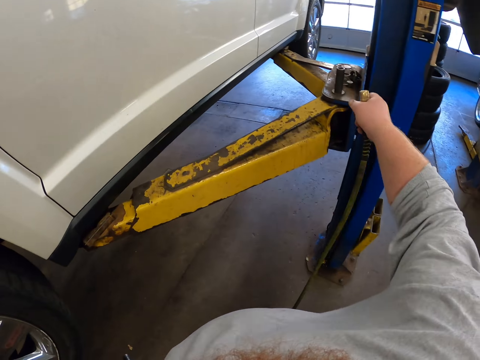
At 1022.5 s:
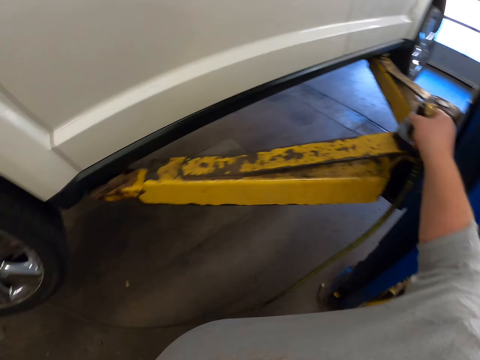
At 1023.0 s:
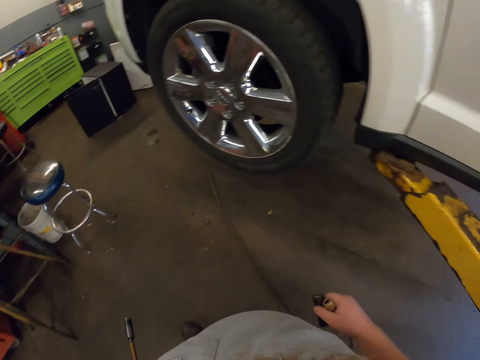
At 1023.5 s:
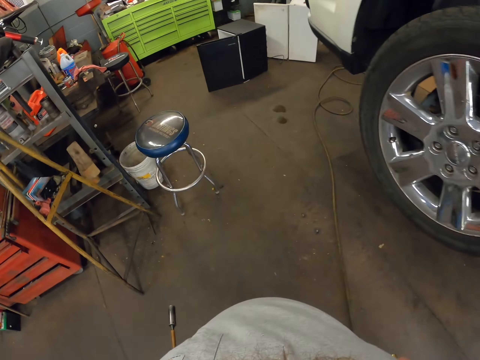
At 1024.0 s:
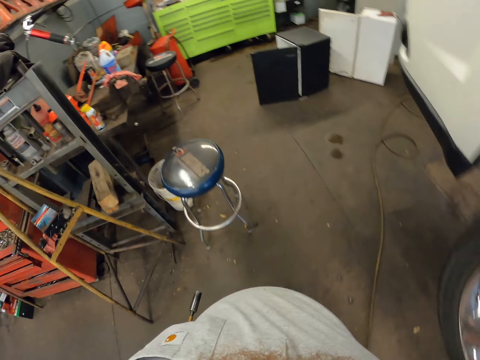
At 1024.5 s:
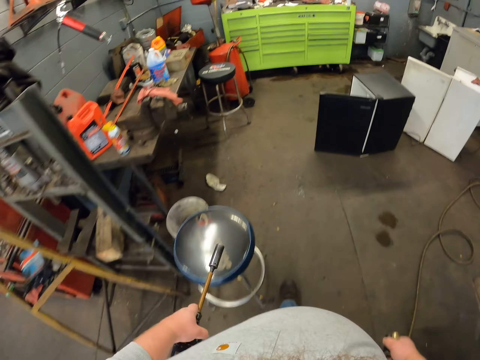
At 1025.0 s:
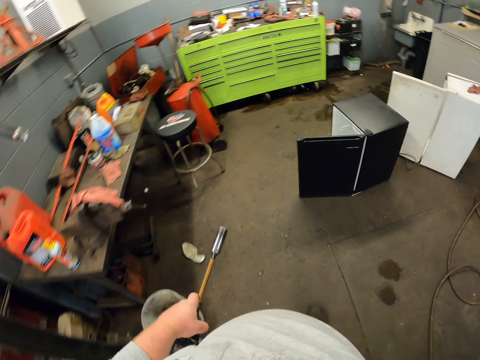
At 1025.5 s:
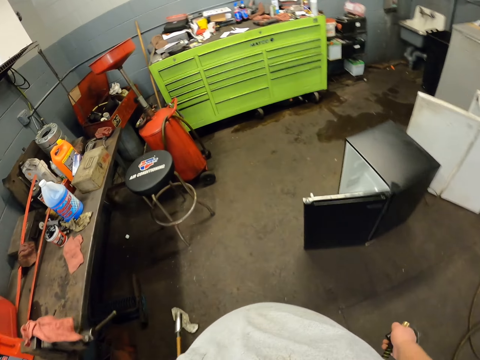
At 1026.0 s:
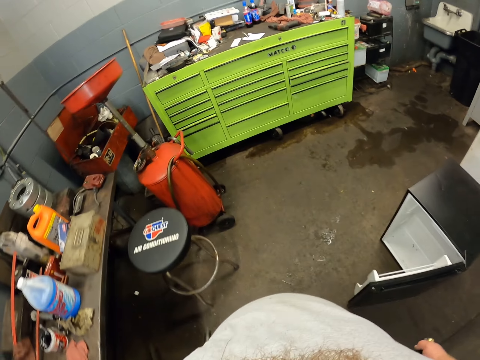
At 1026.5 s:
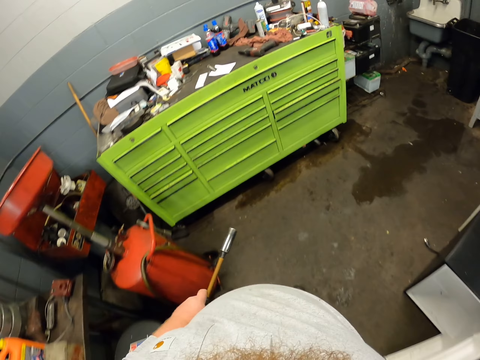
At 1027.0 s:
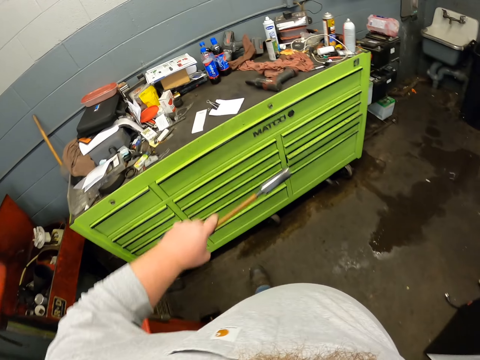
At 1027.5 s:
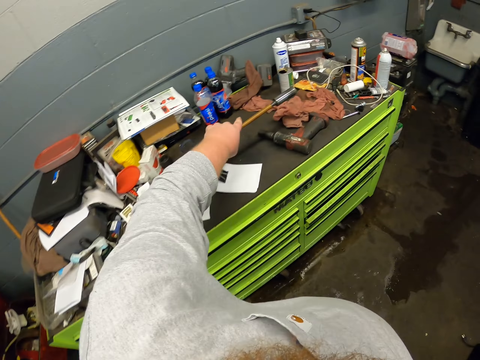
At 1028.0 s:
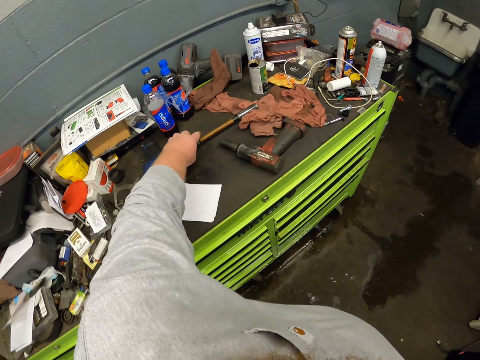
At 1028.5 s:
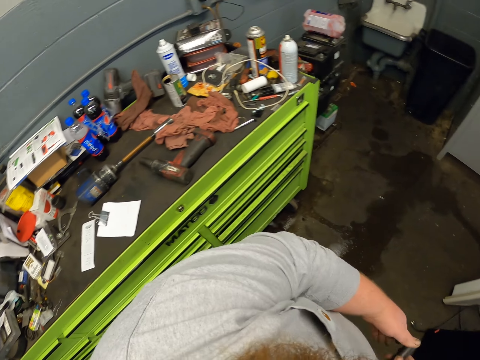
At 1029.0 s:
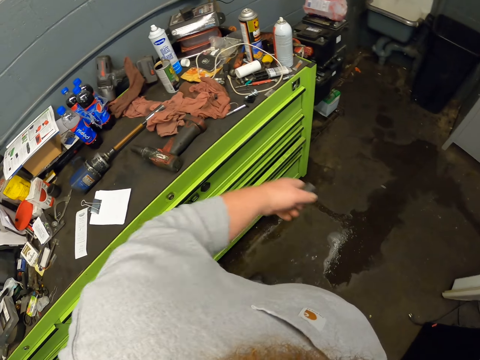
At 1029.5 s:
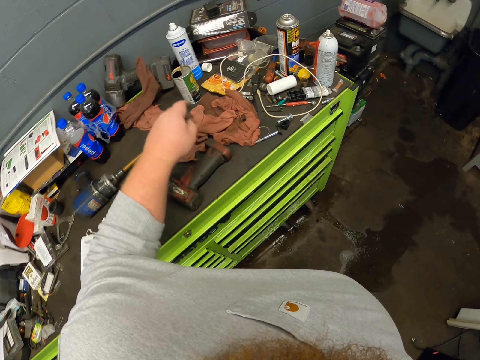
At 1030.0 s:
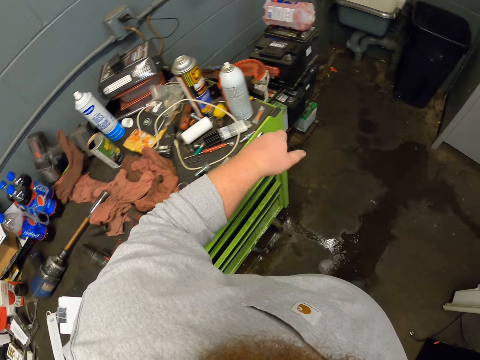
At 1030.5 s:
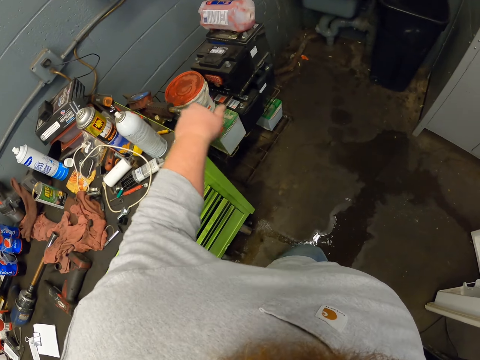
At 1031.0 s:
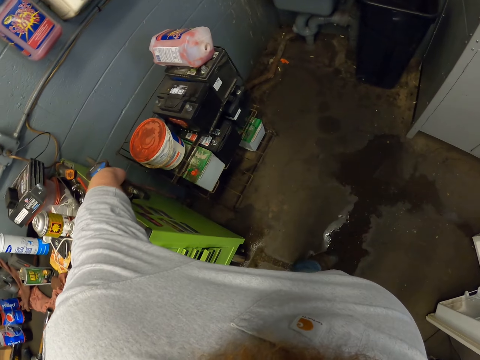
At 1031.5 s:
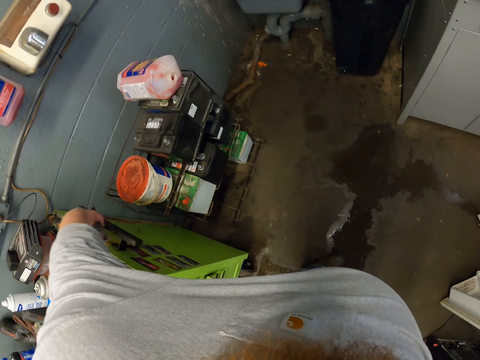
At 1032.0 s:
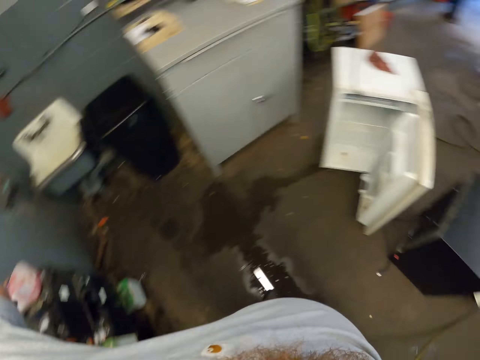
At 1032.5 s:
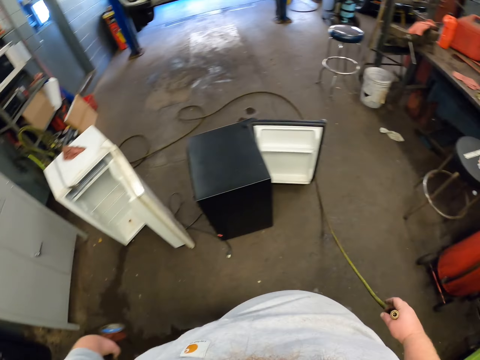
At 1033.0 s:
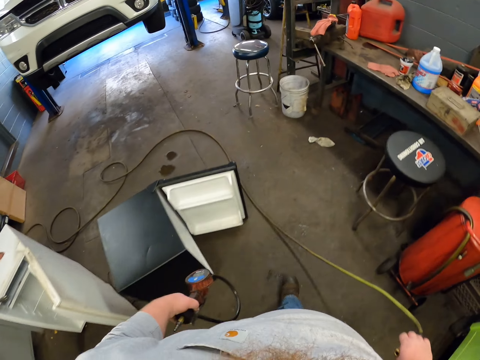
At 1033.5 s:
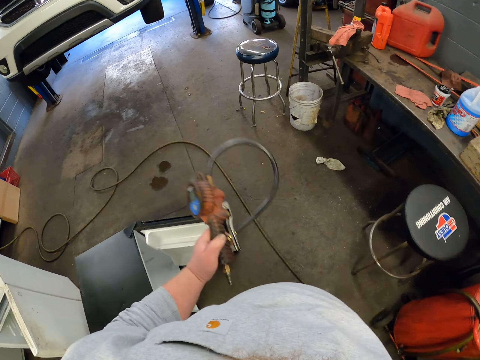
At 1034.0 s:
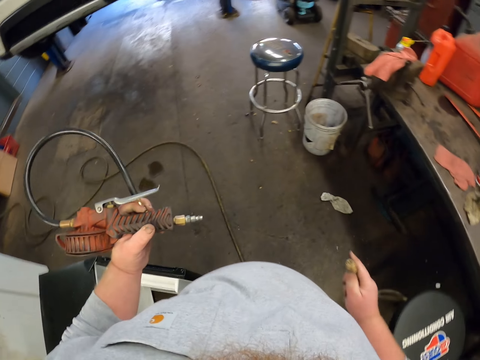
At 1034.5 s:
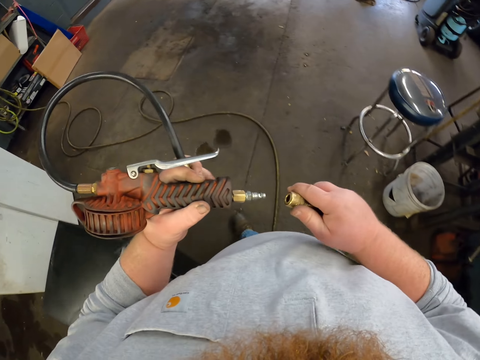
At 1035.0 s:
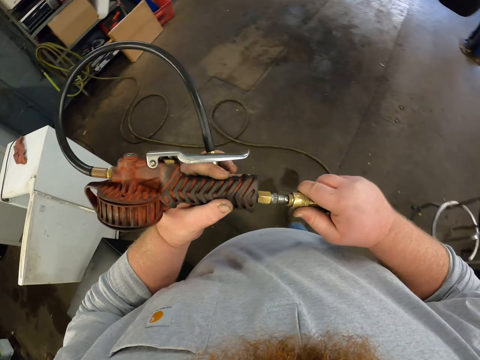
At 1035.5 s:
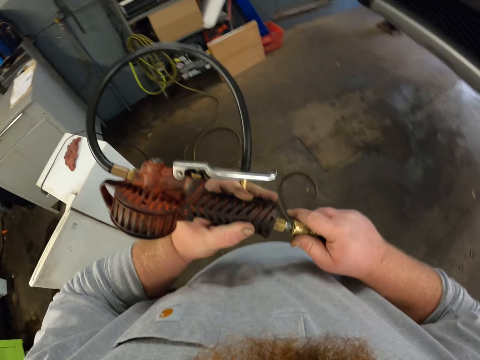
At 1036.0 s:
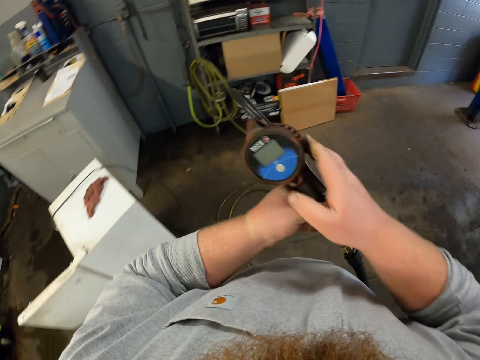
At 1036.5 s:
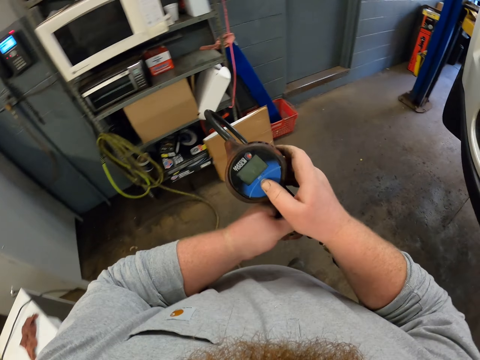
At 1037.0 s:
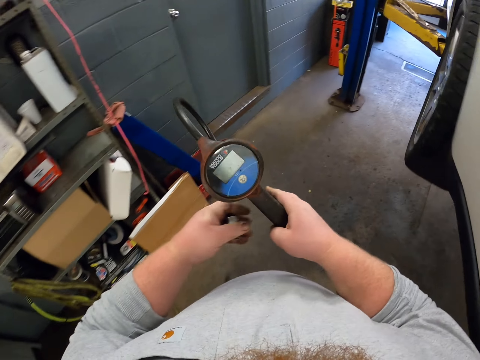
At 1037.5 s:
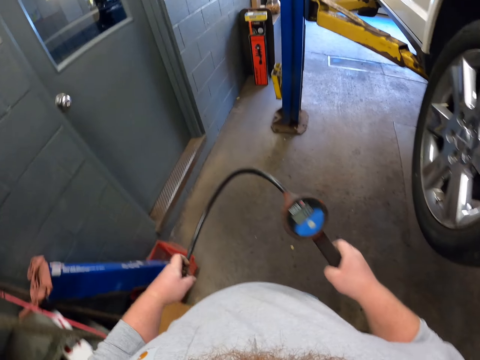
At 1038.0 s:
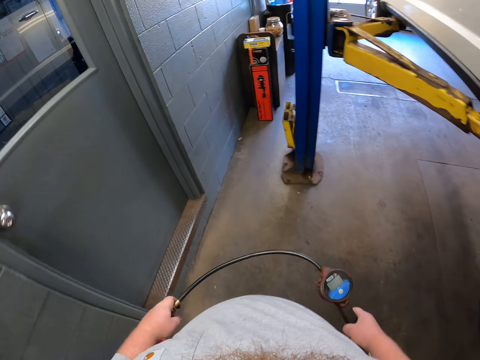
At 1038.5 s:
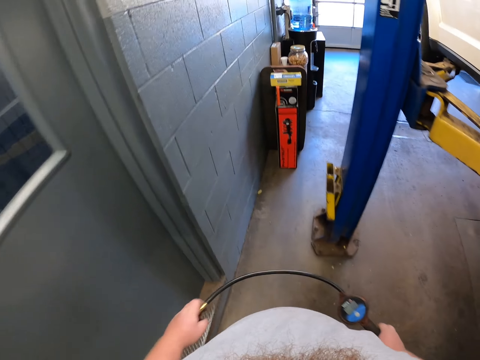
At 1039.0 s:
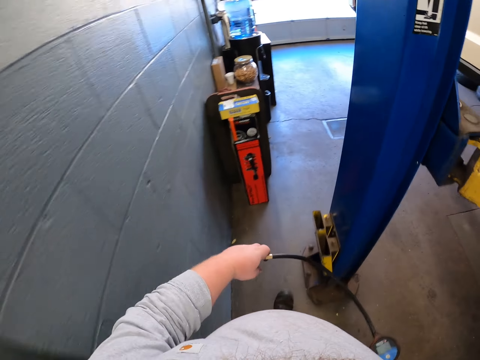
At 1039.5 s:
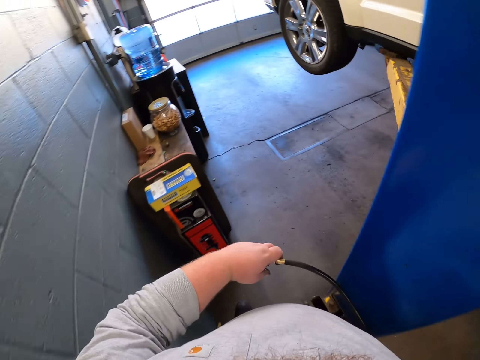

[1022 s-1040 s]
The camera wearer picks up the socket. They walk towards the drawer. They drop the impact wrench. They take the socket. They move the socket towards the drawer. They drop the socket. They move towards the edge of the drawer. They pick up the air compressor pump. They walk towards the car. They join the cable and the air compressor pump. They operate the air compressor pump. They press the tyre pressure cord. They walk towards the car.

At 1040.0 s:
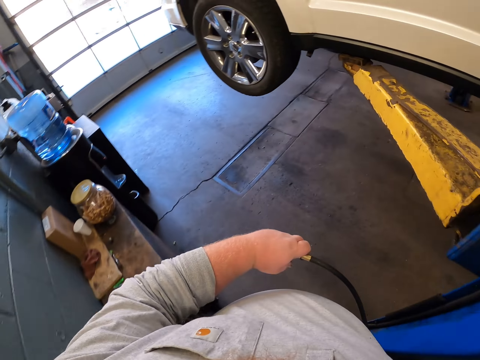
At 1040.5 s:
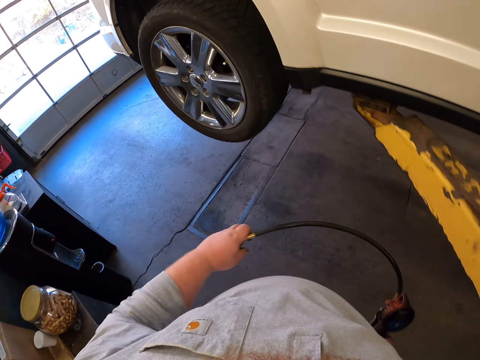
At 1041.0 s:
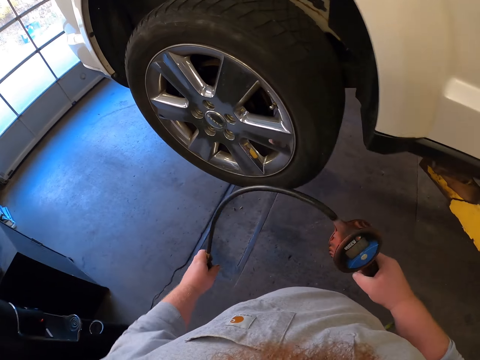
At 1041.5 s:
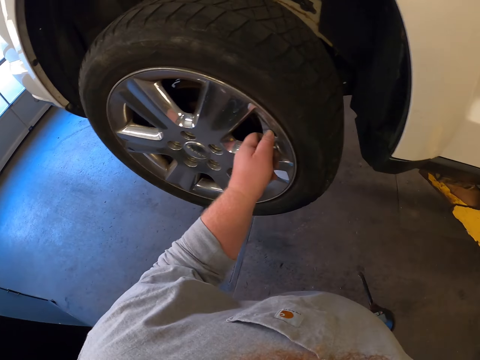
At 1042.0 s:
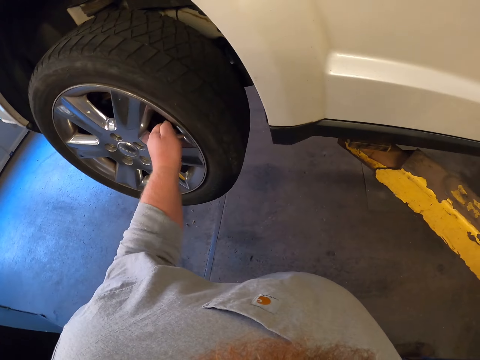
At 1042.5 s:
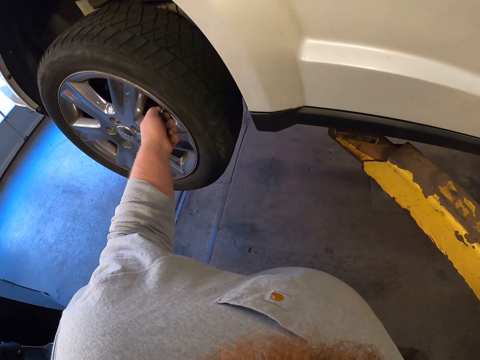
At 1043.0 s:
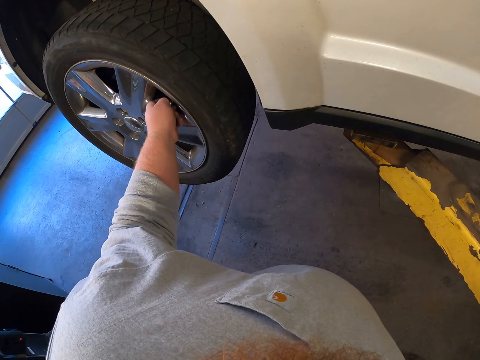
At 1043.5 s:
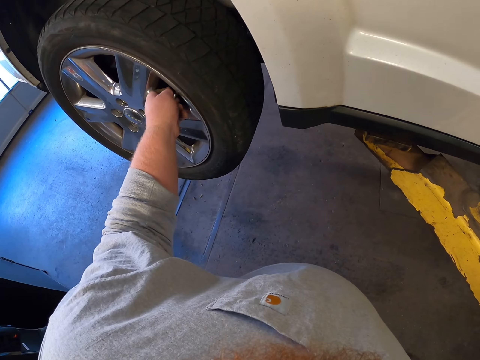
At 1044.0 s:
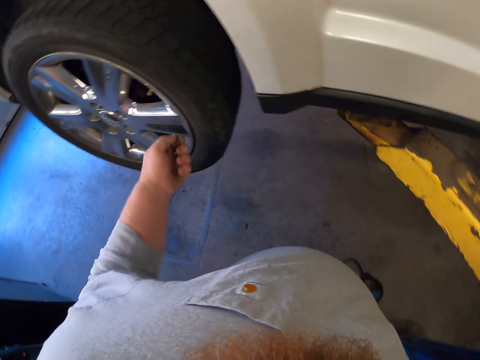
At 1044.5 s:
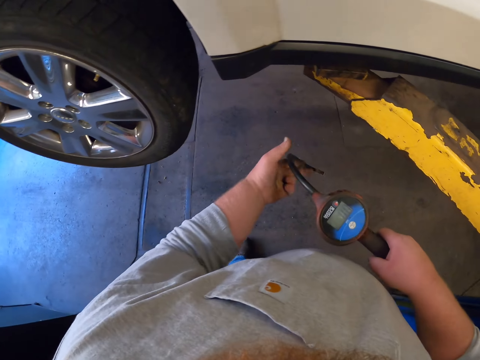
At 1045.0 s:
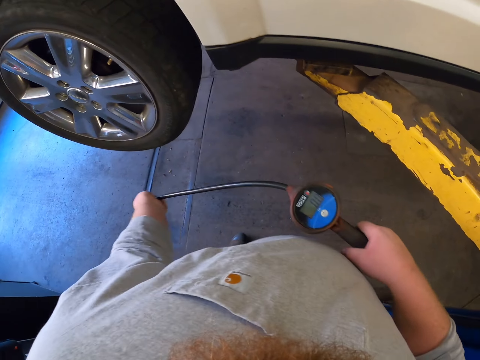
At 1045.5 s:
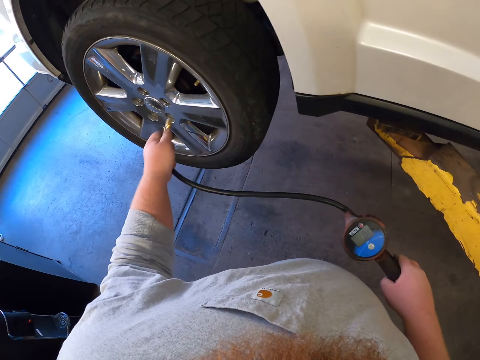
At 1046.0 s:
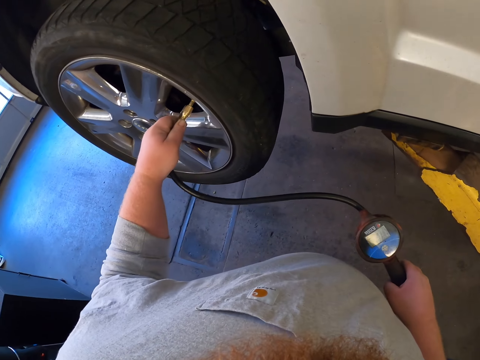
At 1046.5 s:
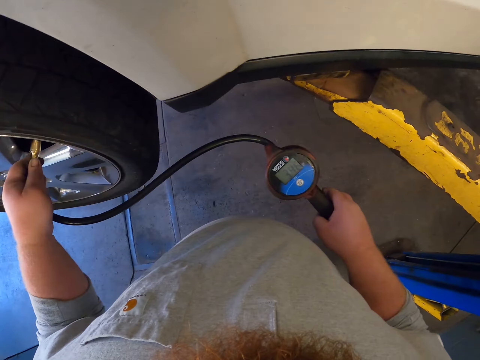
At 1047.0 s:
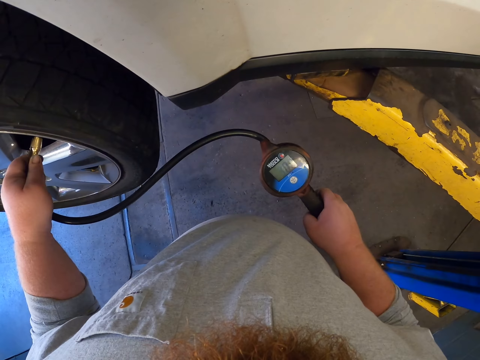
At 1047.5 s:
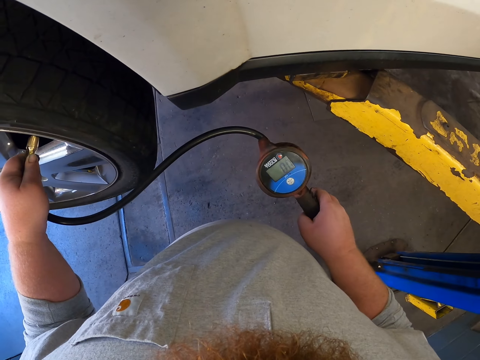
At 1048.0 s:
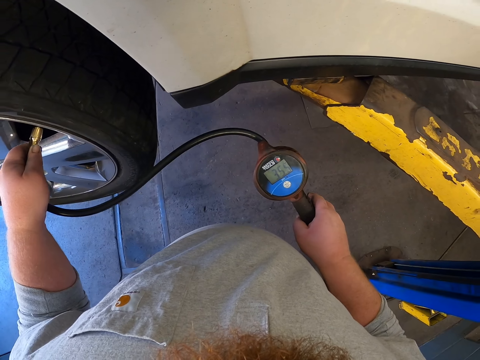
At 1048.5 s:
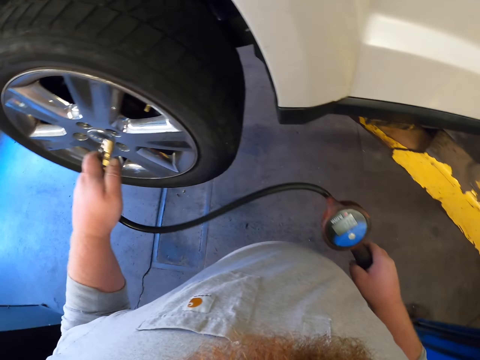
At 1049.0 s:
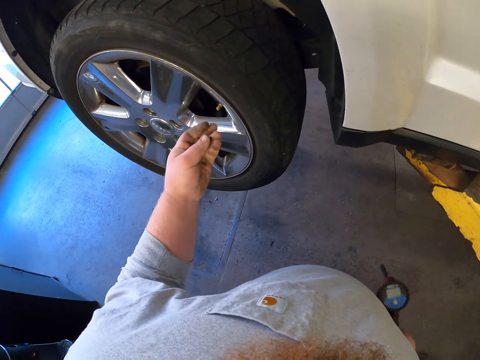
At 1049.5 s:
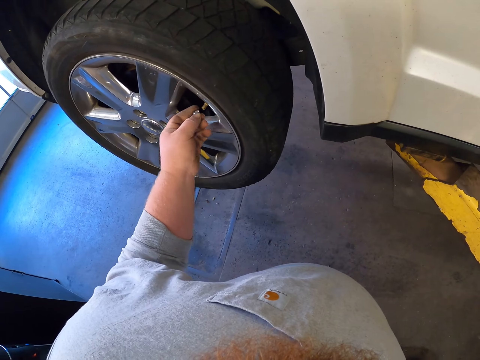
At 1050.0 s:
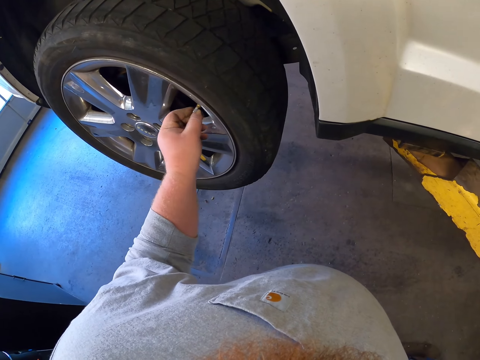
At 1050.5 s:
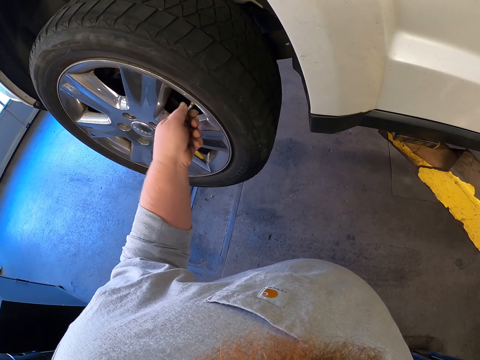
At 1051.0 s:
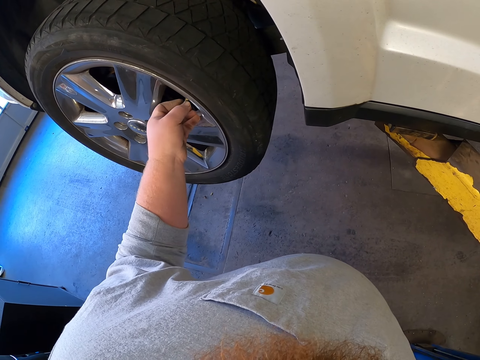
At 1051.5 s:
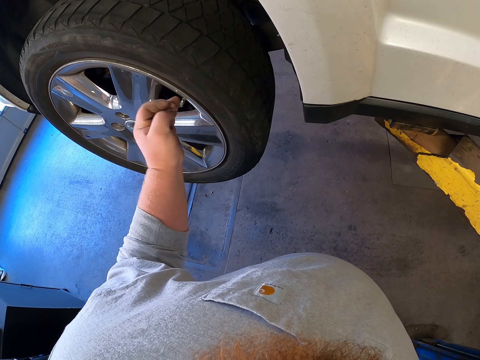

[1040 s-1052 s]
The camera wearer opens the tyre nozzle or valve stem. They hold the tyre pressure gauge or pump. They put the tyre pressure gauge on the nozzle. They operate the air compressor pump. They remove the pump from the valve stem. They close the tyre nozzle.
